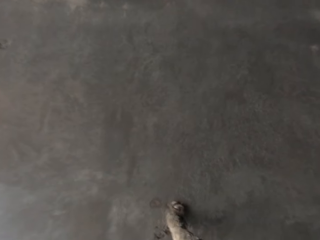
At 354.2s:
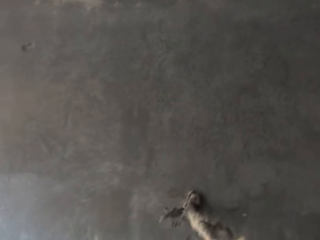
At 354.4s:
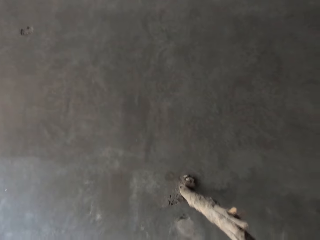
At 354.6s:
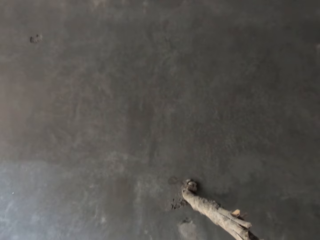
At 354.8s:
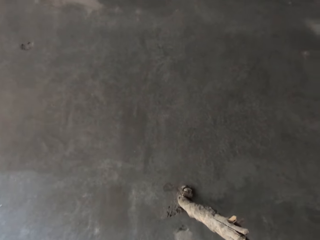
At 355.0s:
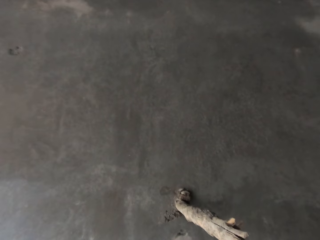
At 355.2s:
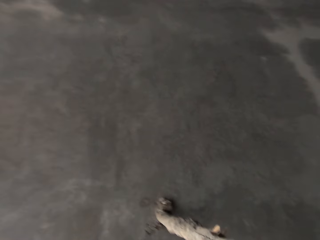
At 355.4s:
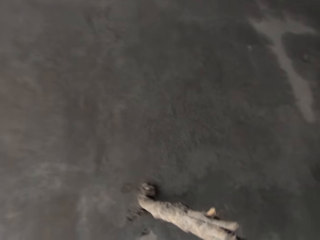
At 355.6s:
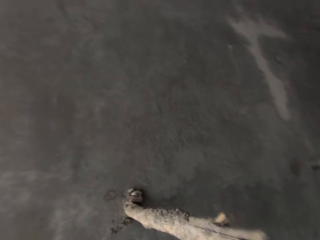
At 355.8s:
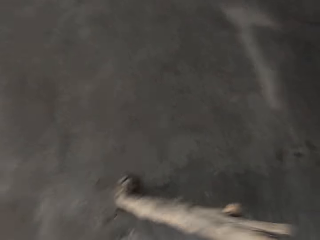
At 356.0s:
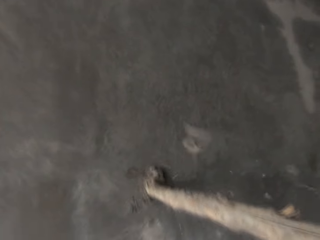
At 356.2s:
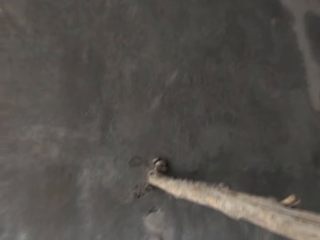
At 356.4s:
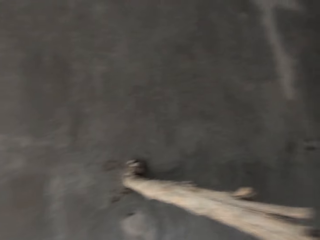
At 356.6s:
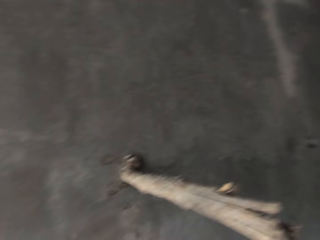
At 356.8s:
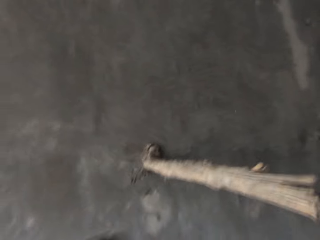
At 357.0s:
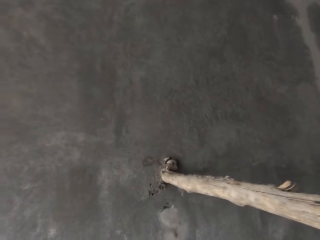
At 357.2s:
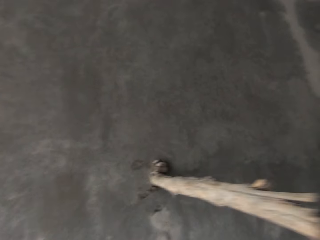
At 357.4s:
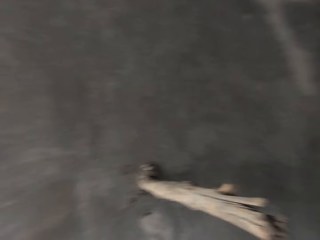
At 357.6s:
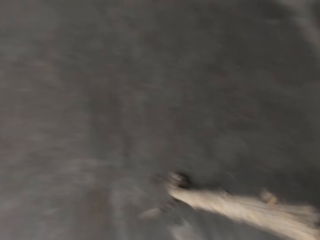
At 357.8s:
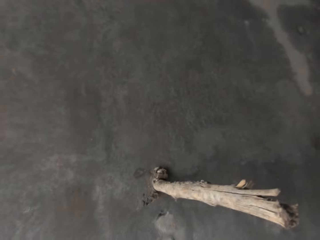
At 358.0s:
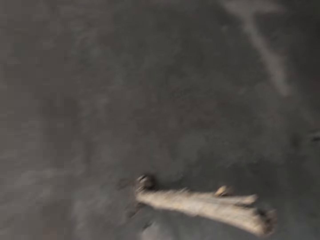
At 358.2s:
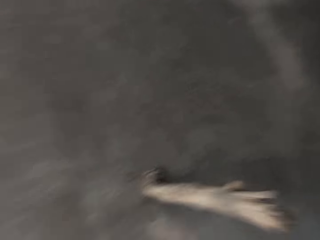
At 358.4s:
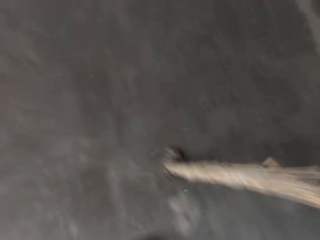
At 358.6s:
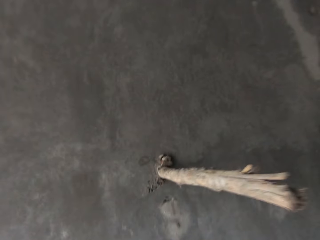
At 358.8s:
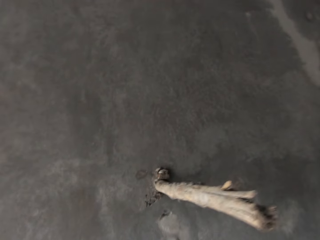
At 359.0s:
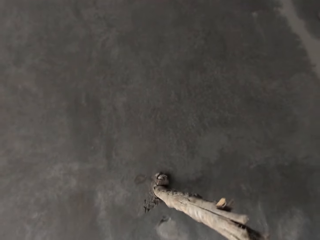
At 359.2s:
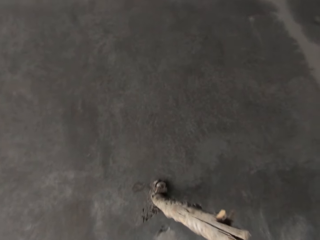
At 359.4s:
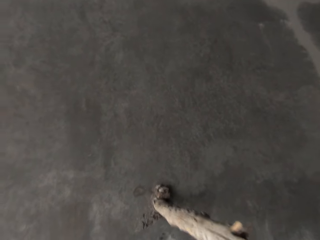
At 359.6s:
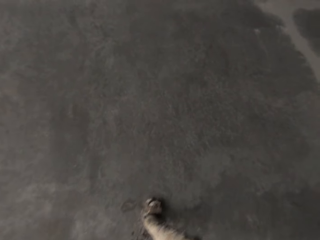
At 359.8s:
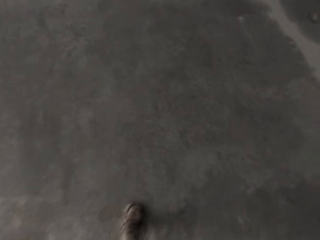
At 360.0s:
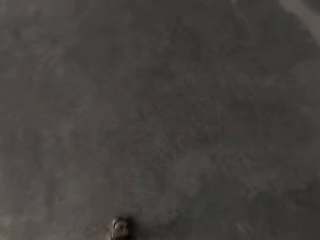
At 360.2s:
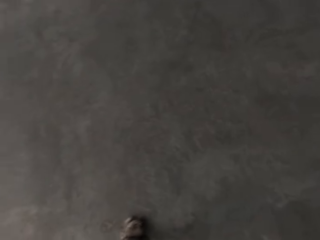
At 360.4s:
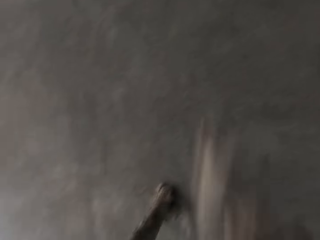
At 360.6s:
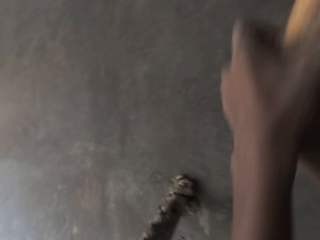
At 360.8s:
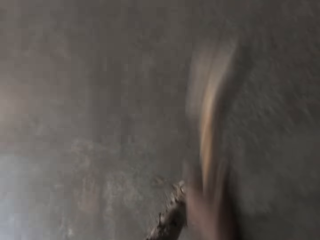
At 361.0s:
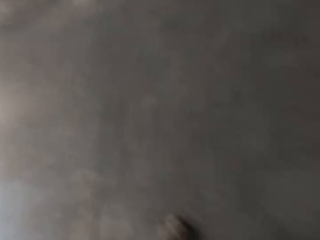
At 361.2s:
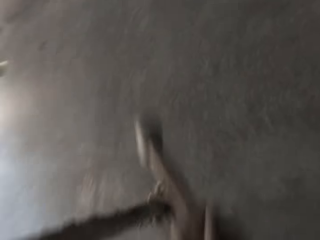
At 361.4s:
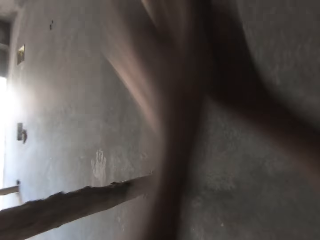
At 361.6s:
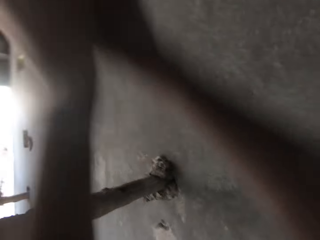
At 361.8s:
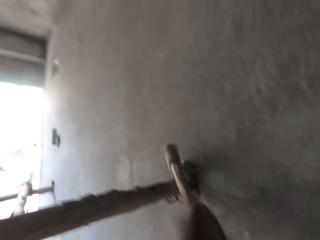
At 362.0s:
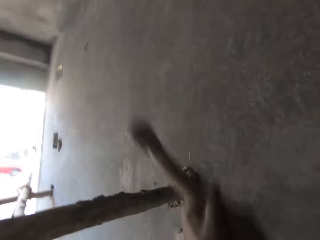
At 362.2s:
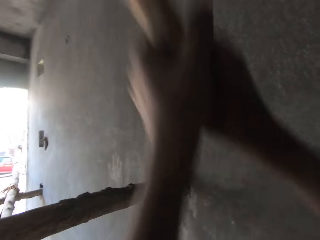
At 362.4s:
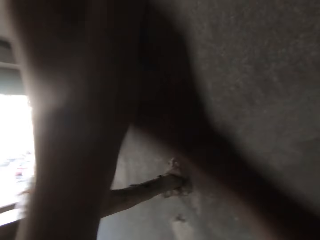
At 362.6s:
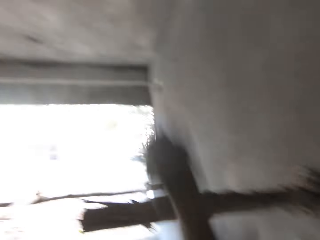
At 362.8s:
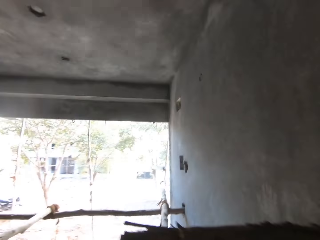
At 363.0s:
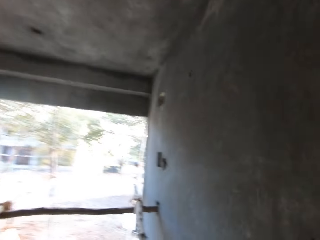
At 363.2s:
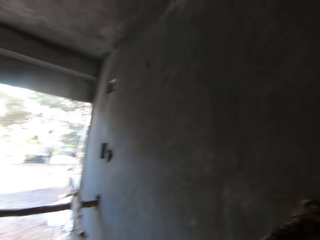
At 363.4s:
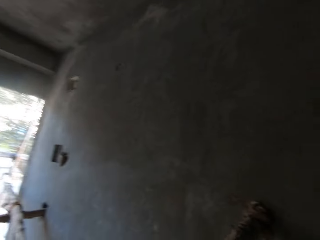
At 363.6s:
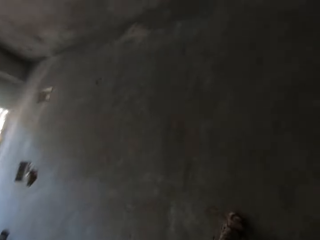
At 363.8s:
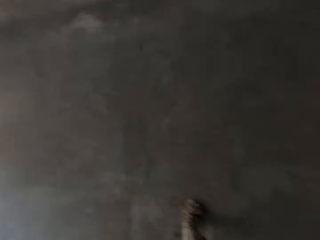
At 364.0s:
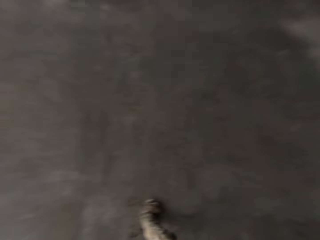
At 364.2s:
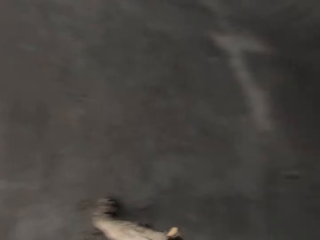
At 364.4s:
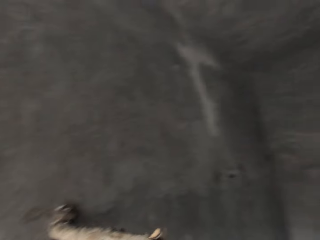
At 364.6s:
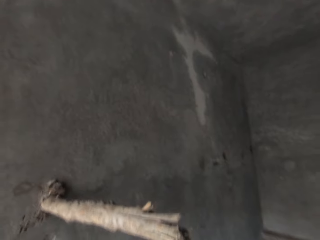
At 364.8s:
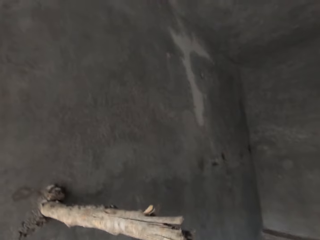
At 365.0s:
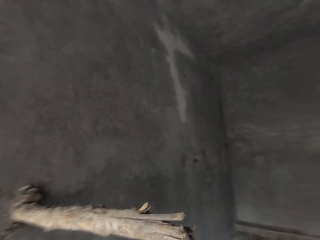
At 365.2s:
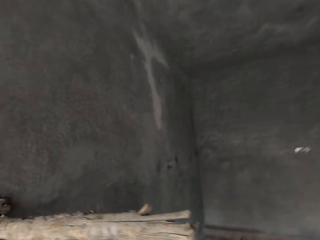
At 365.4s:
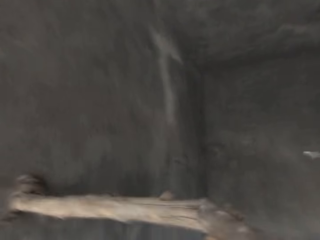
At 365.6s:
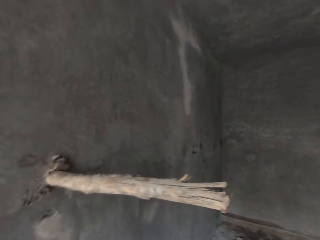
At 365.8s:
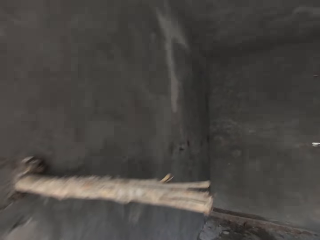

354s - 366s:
The camera wearer hits a bamboo scaffolding on the wall with the hammer in his right hand.

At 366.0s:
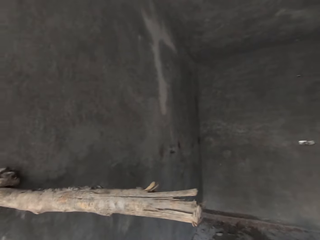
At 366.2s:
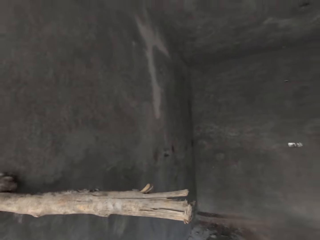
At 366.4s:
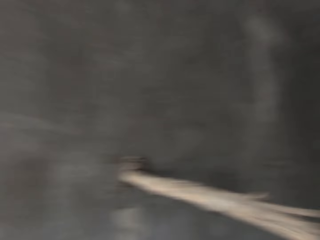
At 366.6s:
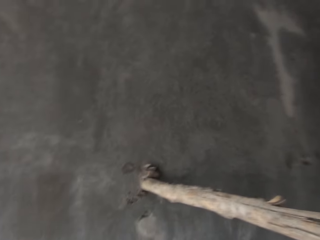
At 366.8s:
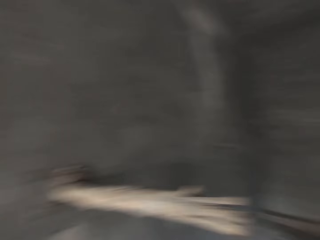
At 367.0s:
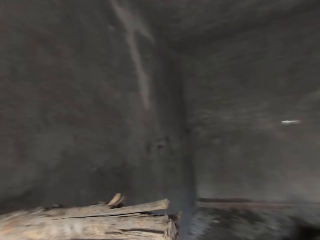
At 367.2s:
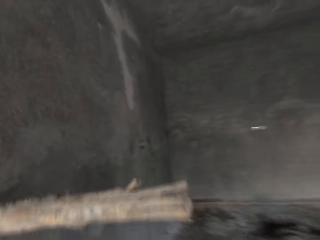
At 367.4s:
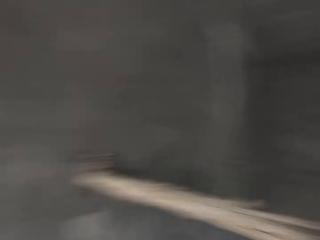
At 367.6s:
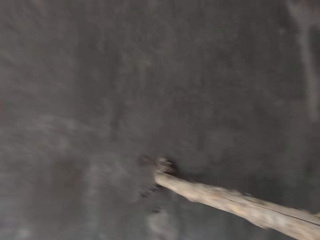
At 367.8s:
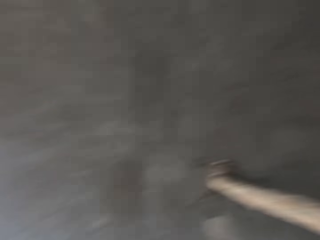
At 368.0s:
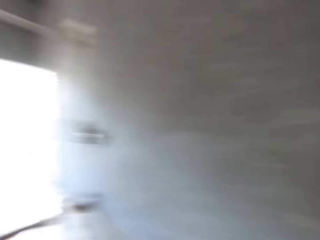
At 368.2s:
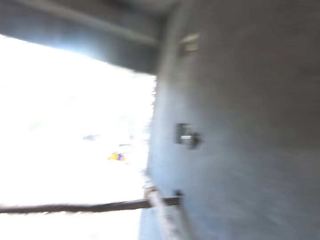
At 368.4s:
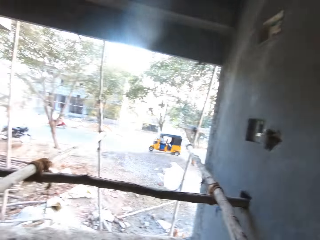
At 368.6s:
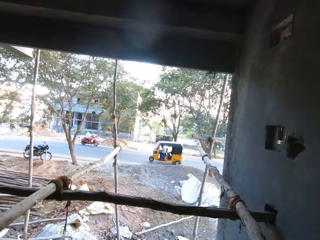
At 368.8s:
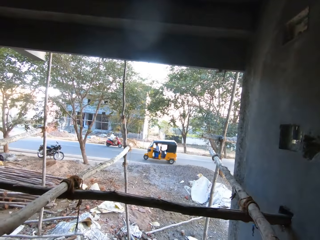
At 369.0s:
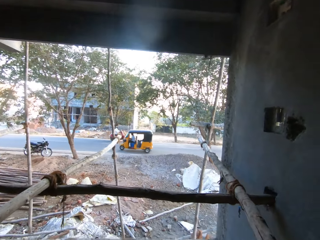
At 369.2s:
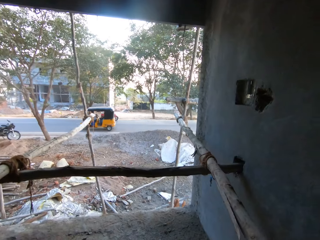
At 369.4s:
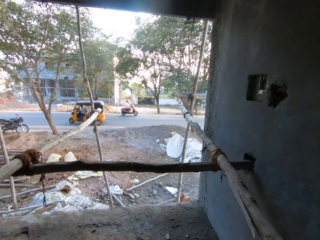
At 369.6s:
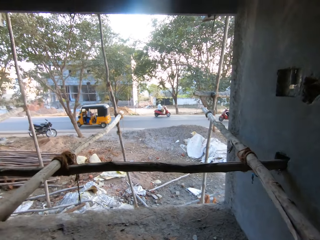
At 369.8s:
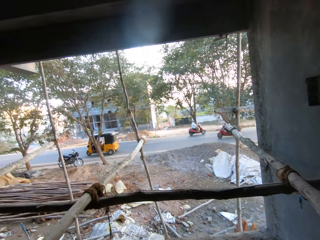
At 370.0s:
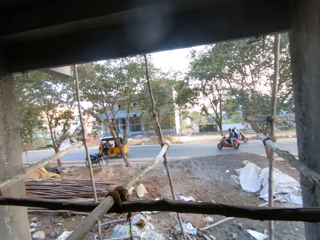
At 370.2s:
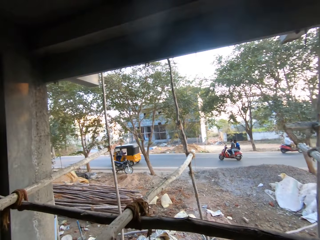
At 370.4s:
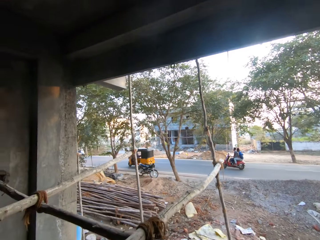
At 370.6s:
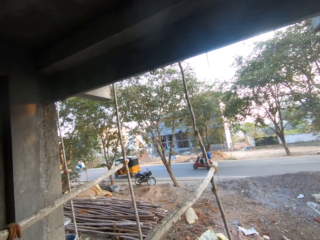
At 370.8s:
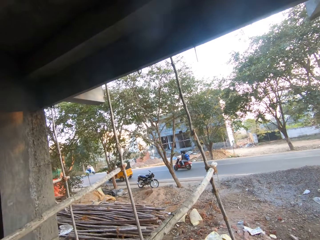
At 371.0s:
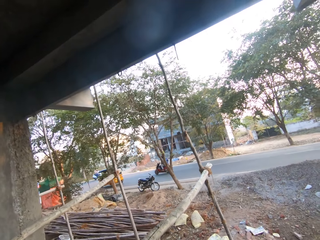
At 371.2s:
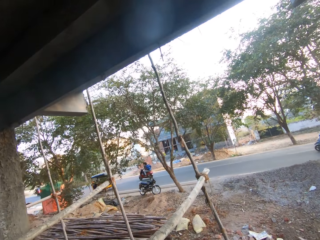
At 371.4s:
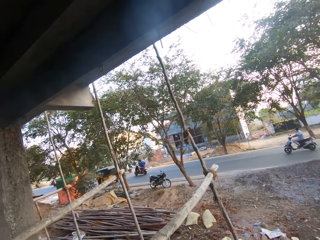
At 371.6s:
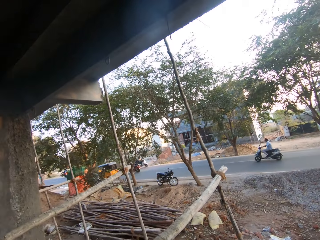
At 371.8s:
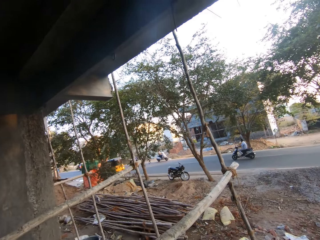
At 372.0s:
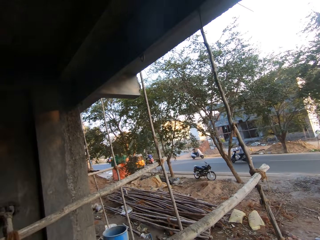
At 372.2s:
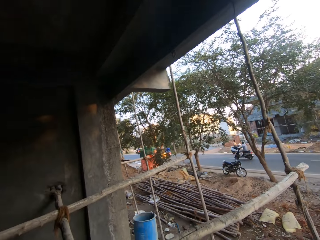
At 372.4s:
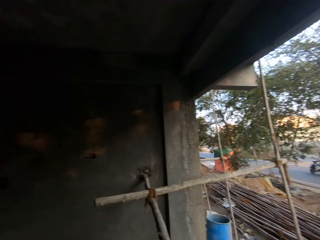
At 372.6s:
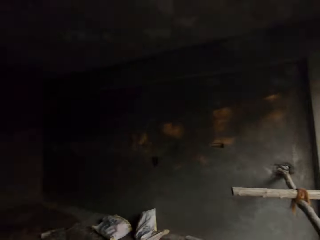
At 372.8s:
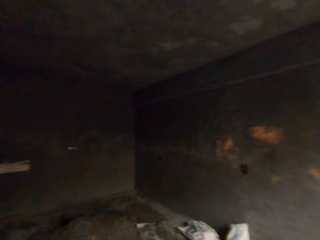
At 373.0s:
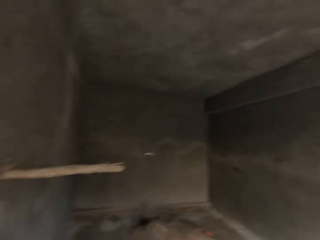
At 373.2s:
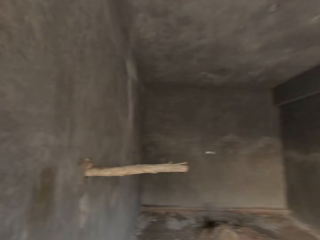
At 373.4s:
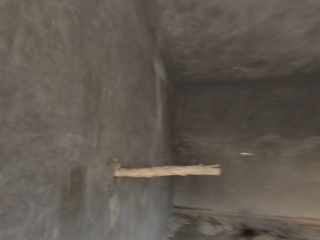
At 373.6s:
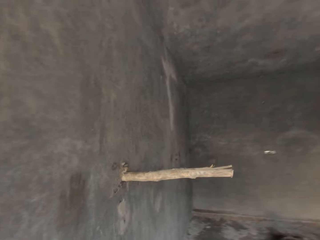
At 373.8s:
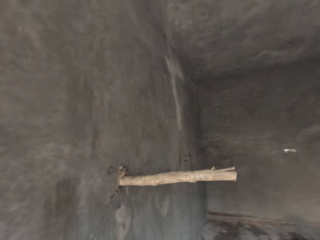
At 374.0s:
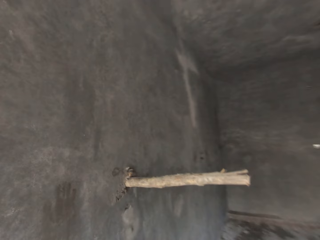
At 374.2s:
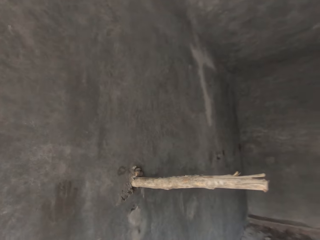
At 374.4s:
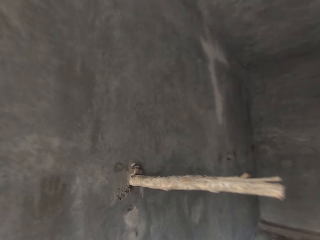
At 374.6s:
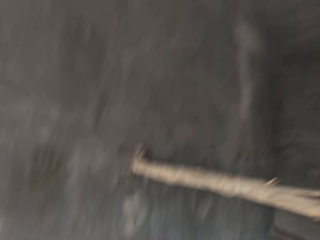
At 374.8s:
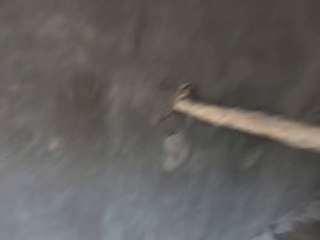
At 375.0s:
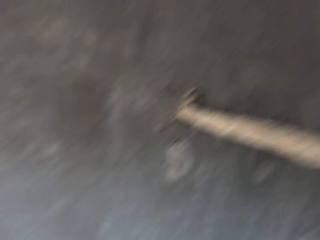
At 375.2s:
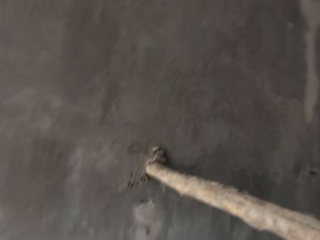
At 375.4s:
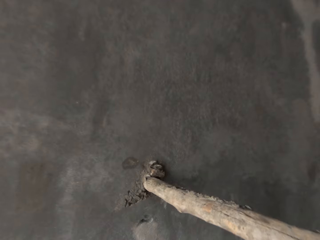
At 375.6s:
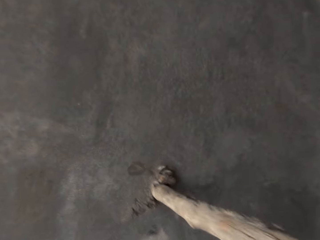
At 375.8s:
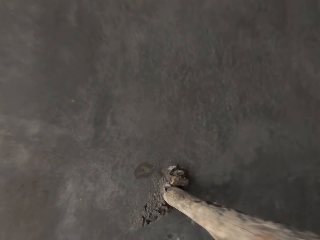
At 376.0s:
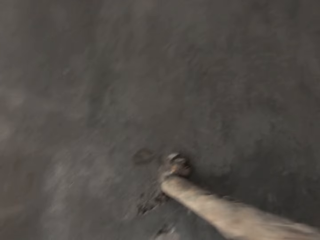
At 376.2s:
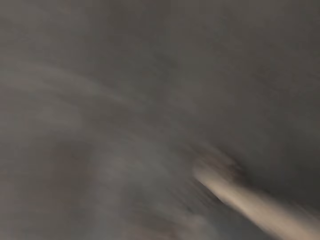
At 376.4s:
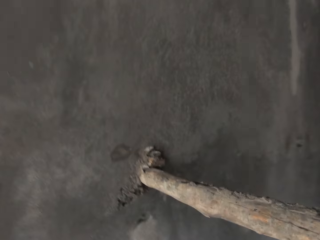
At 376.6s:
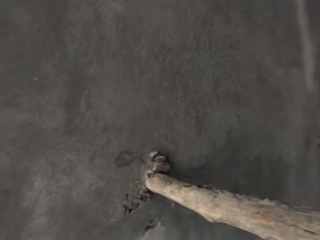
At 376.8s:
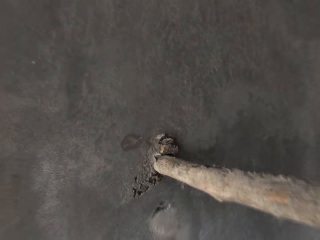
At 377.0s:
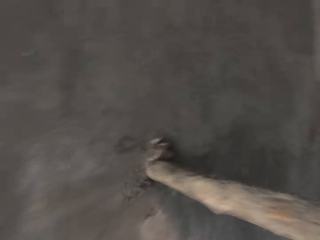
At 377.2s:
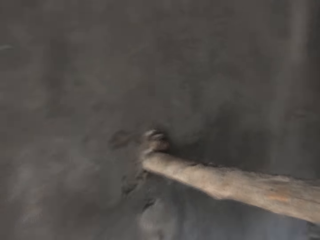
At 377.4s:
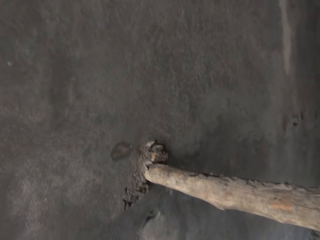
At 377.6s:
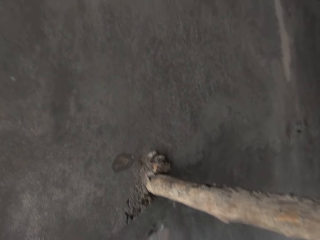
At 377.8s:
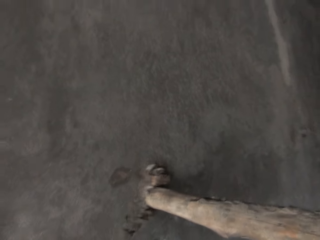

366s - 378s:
The camera wearer looks around the site. He walks around the site. He hits the bamboo scaffolding on the wall with the hammer in his right hand.
